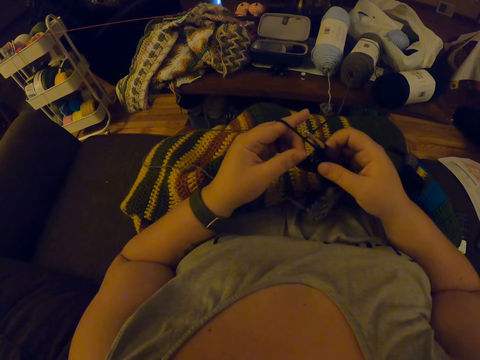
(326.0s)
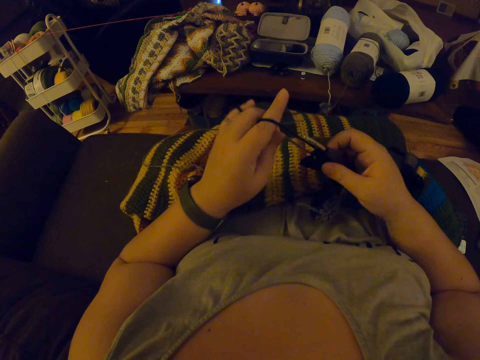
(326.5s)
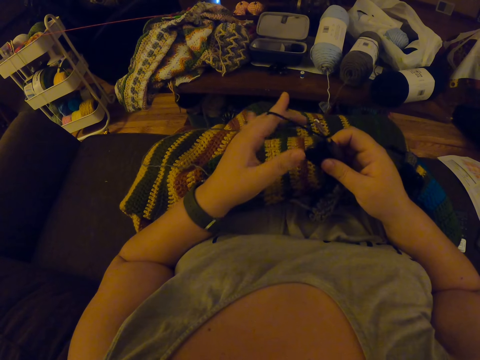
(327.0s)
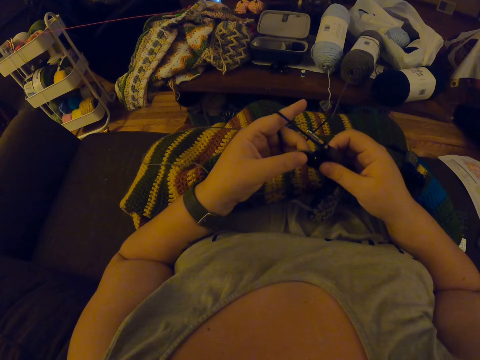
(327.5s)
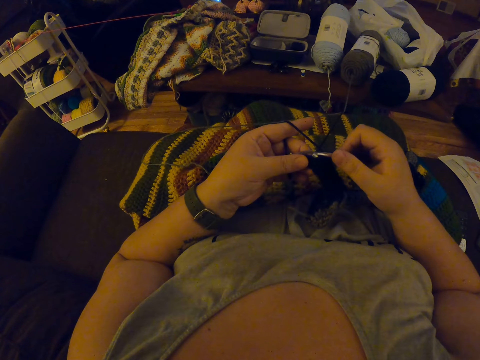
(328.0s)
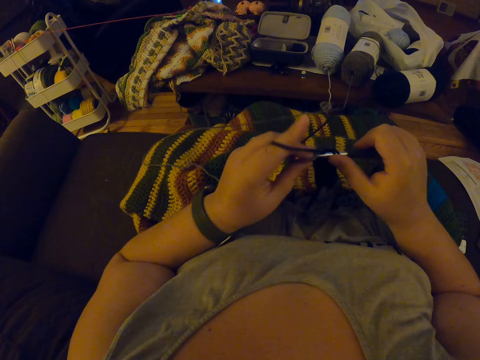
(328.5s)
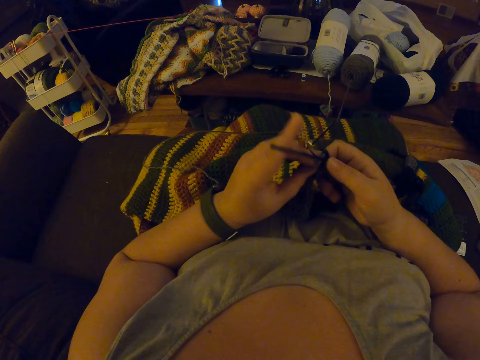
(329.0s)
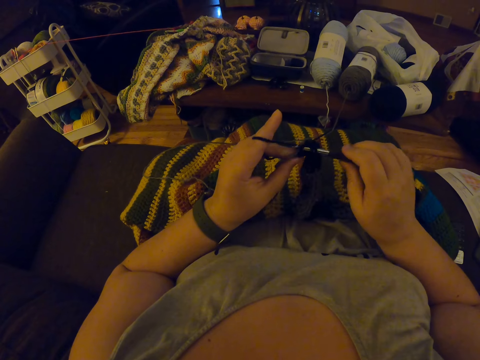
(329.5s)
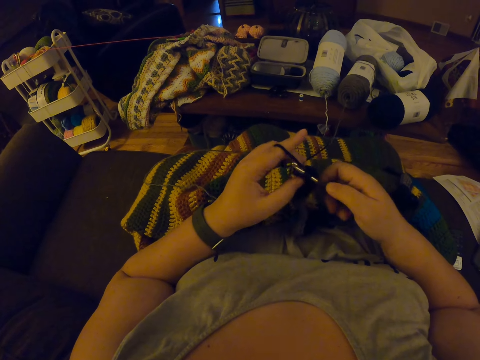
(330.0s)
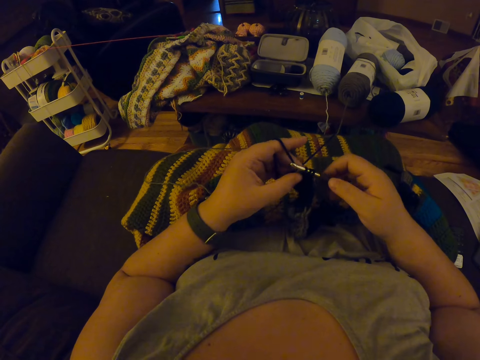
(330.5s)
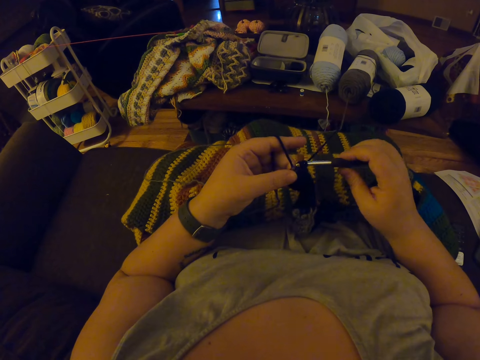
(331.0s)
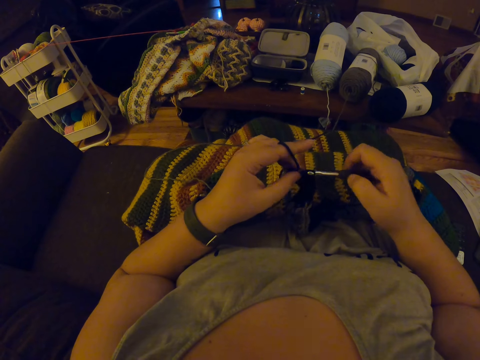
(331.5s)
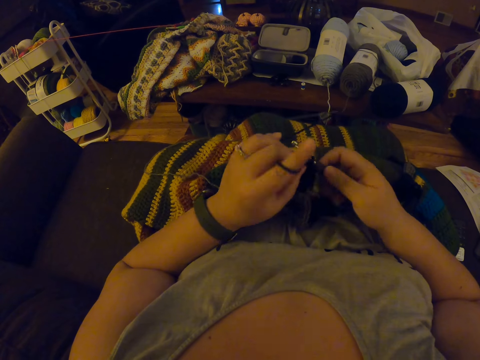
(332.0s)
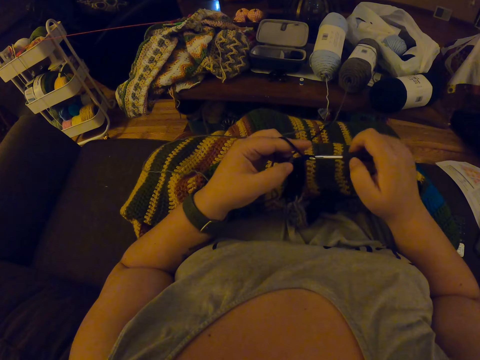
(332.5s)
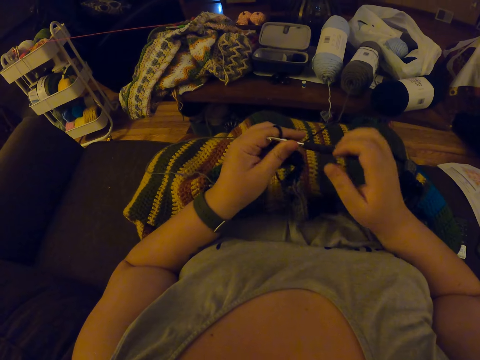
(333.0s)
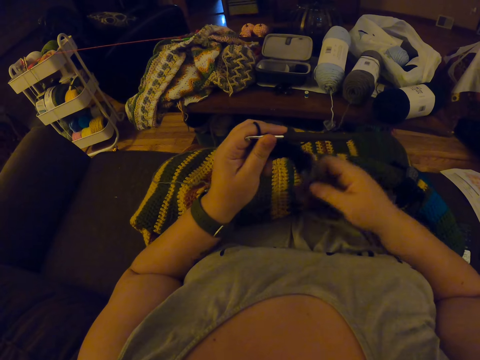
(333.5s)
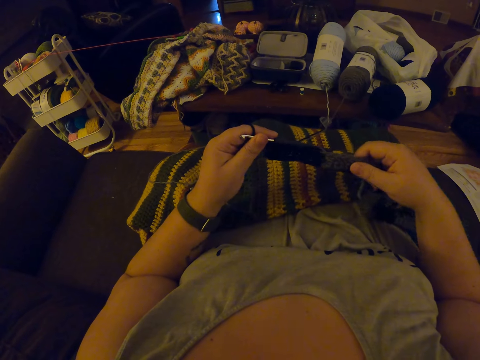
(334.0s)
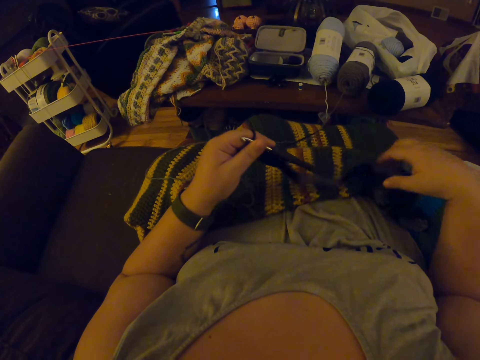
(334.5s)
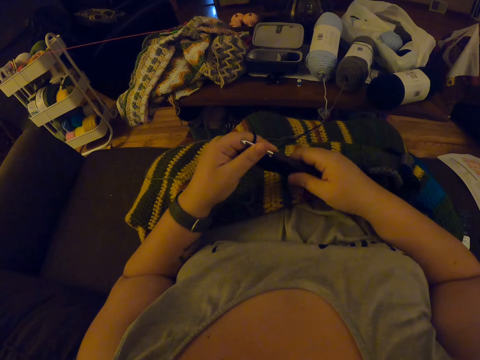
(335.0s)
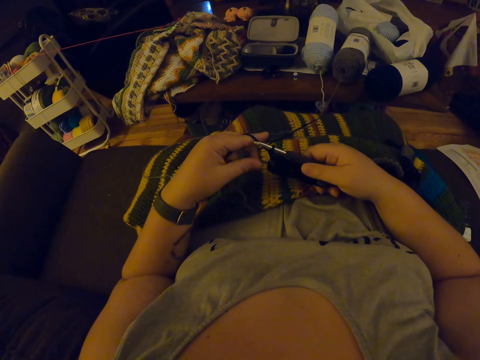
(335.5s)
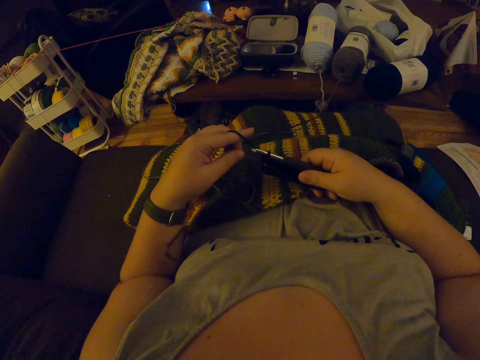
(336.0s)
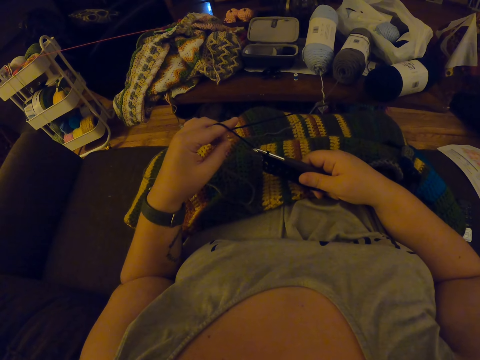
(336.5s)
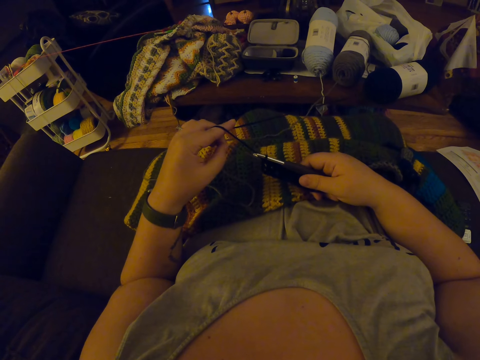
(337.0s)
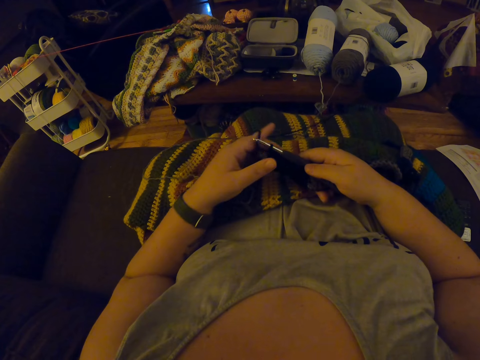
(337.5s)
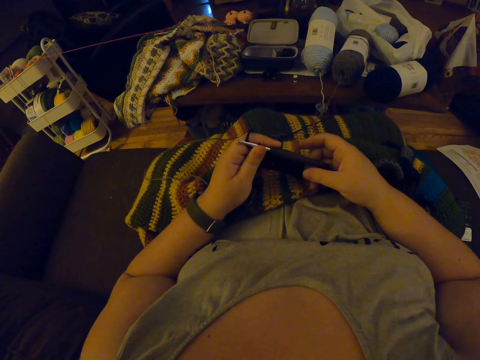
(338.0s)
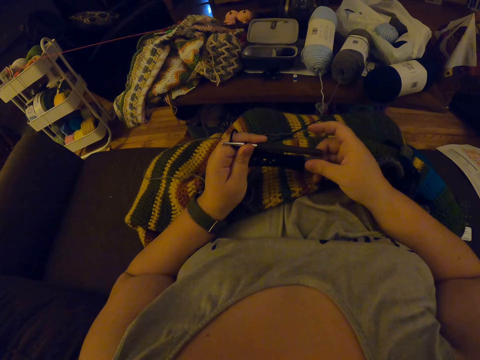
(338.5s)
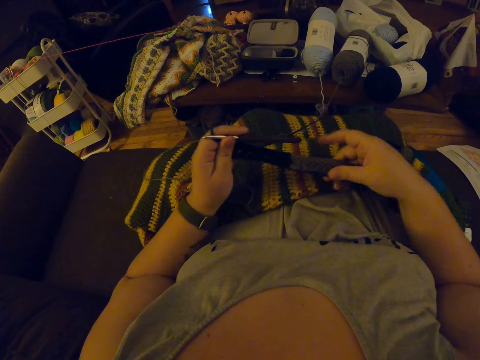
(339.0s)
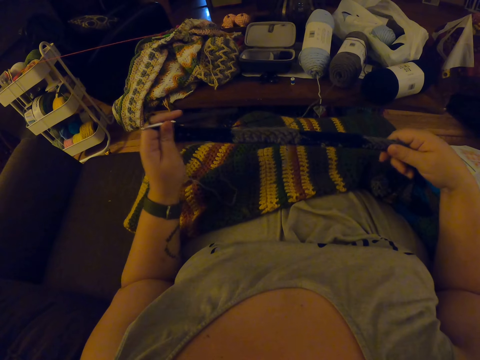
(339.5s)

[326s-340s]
The camera wearer removes her left hand from the piece of garment. She holds the piece of garment with her left hand. She crochets the piece of garment with the crochet hook. She stretches the piece of garment with her right hand. She checks the length of the knitted yarn. She drops the piece of garment on her body. She holds the piece of garment with the crochet hook. She pulls the yarn from the crochet hook with her left hand. She interlocks the yarn. She holds the piece of garment with the crochet hook with her hands. She stretches the piece of garment with her right hand.

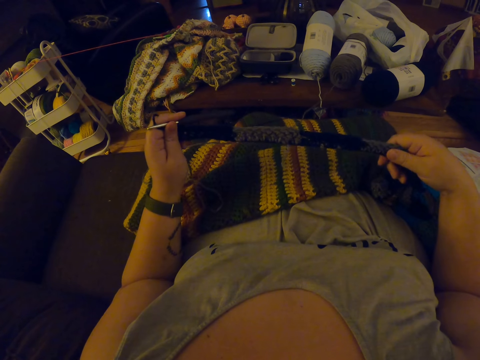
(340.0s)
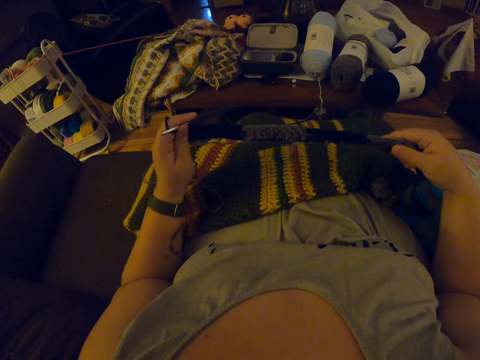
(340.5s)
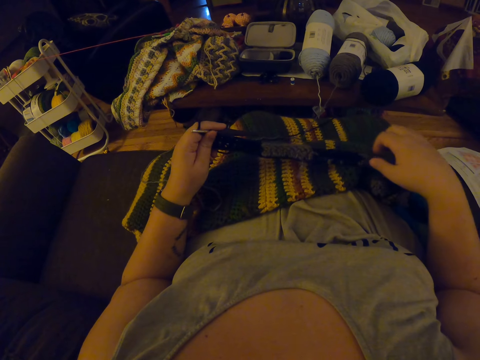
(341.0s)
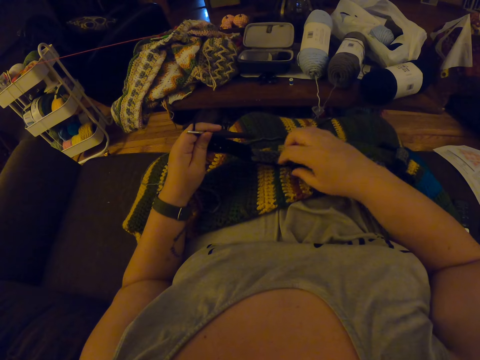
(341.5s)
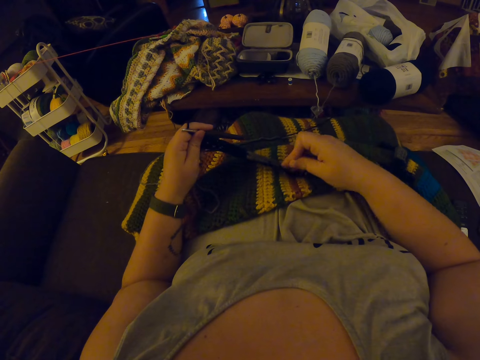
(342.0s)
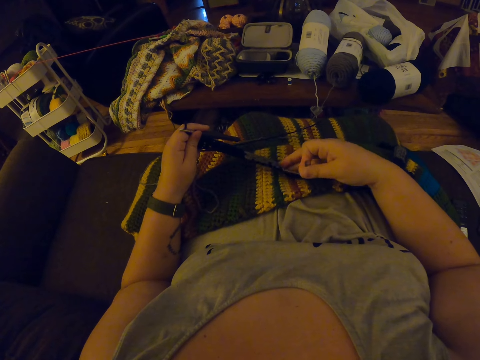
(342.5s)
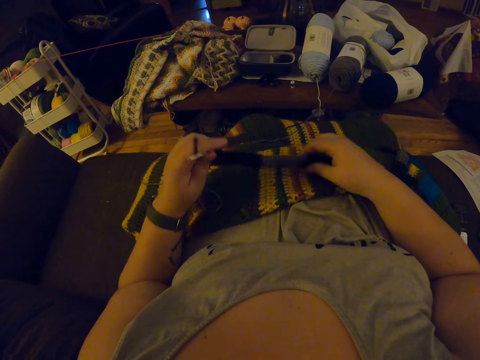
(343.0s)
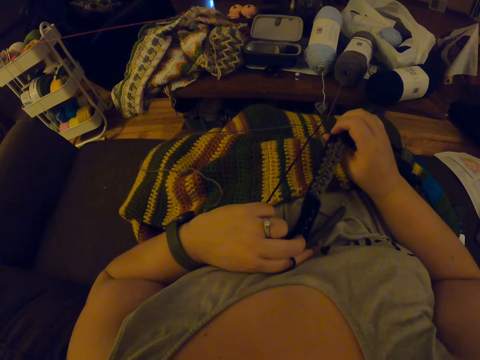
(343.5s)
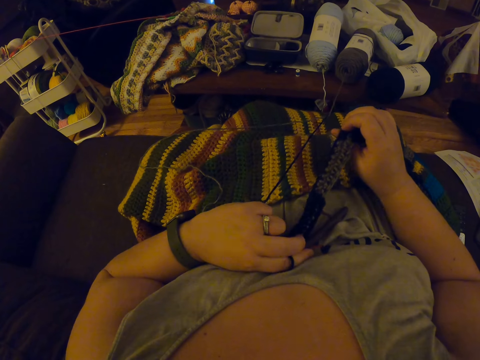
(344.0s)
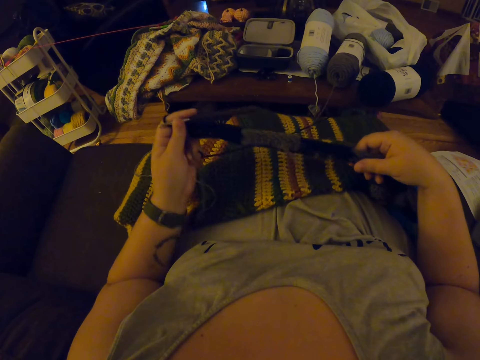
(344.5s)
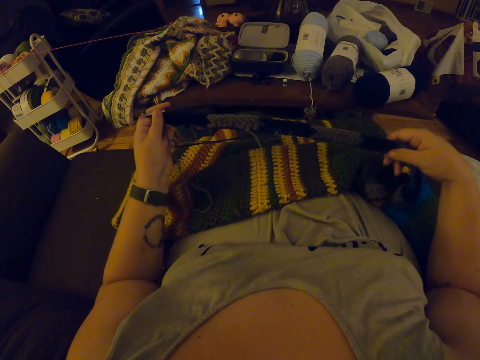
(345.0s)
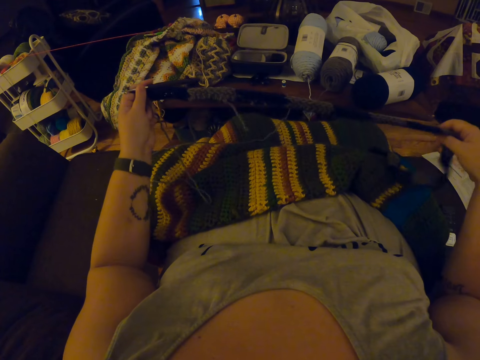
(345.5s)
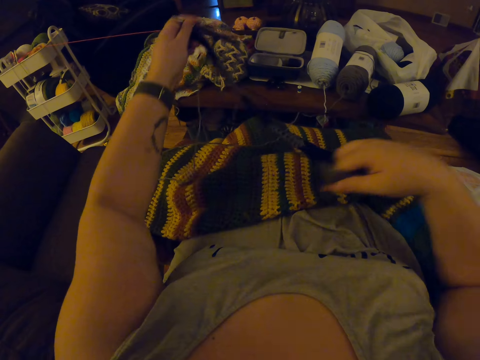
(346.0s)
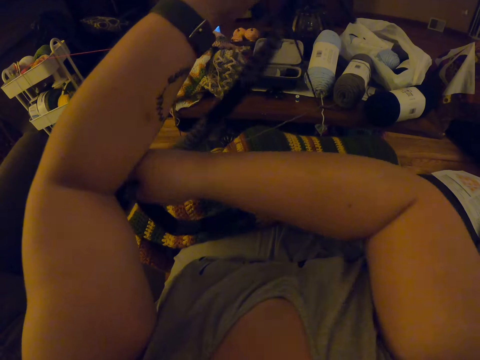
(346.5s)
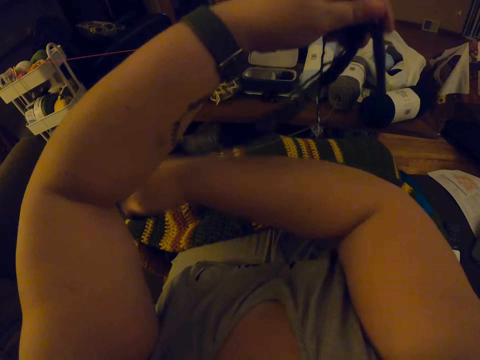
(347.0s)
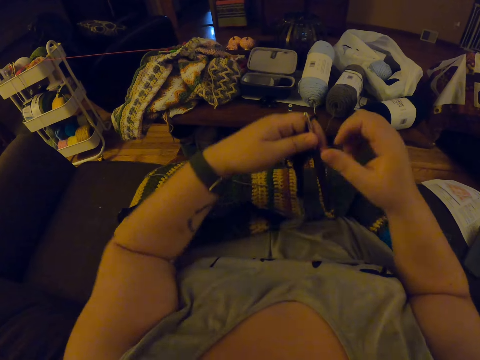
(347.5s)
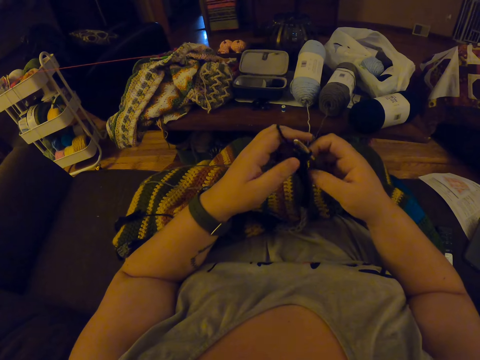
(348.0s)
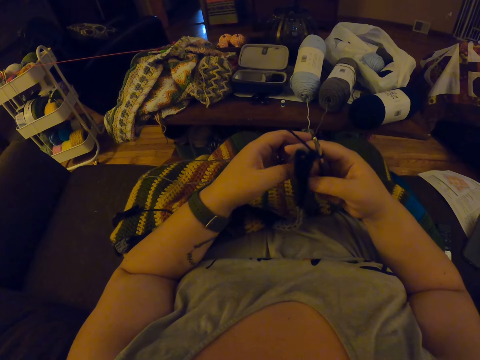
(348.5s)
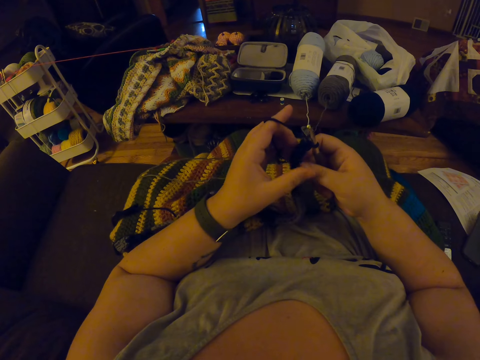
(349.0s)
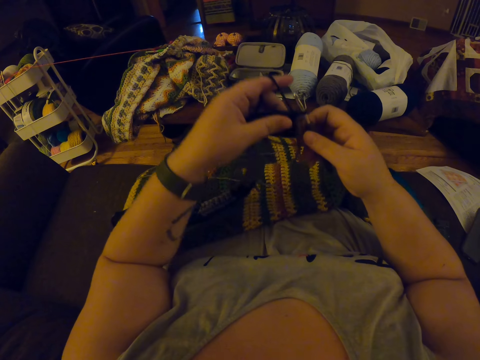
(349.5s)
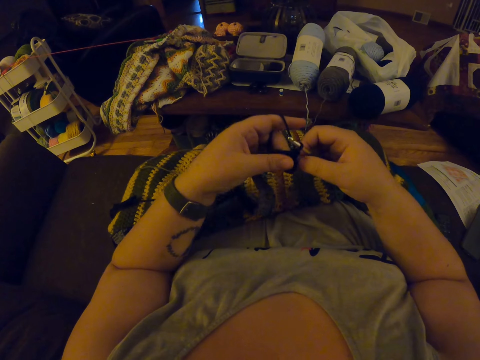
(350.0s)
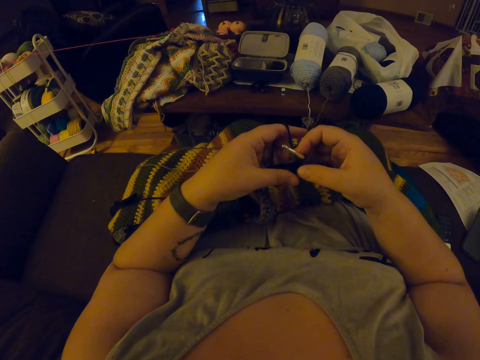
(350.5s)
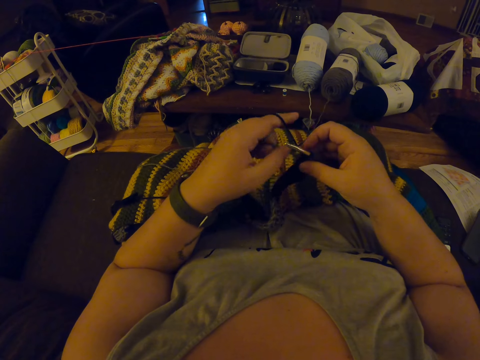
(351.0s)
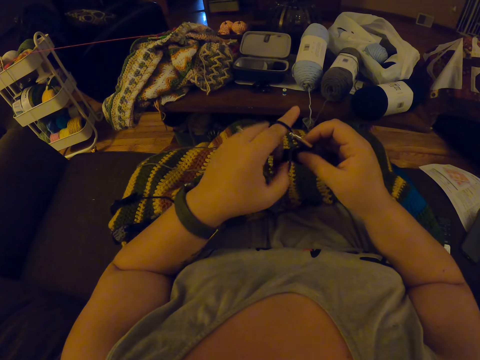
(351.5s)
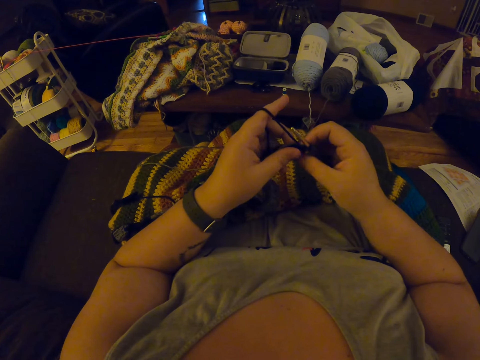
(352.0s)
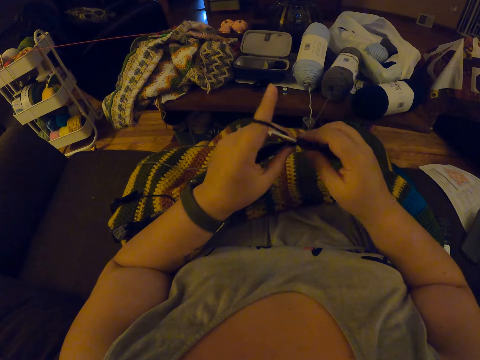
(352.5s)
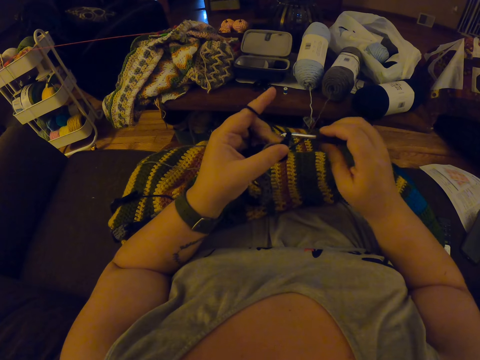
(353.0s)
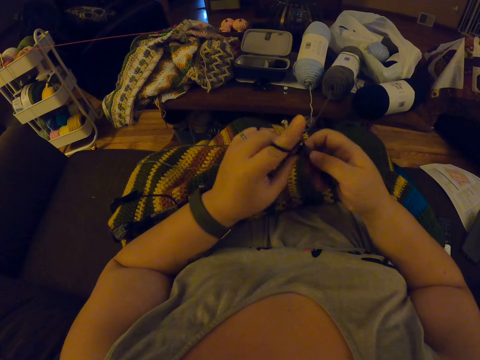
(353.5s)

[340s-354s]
The camera wearer checks the length of the yarn. She drops the piece of garment on her body. She stretches the piece of garment with her right hand. She is tightening the yarn. She straightens the knitted yarn to her chest. She rolls over the knitted yarn to the other hand. She moves the piece of garment from her right side to her left side. She adjusts the piece of garment. She crochets the piece of garment with the crochet hook.
